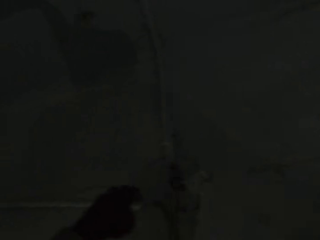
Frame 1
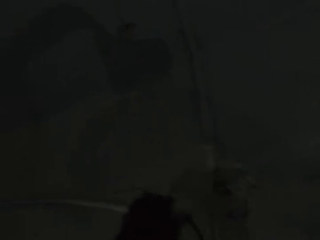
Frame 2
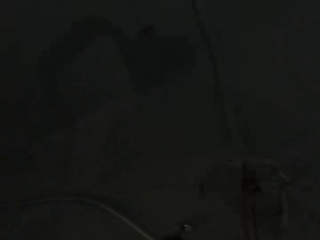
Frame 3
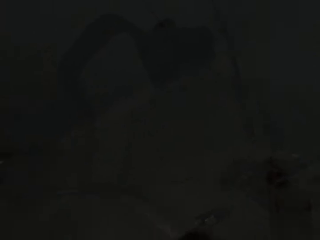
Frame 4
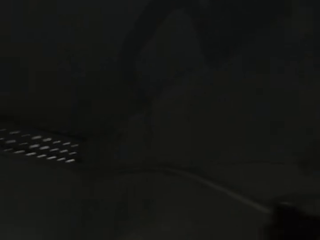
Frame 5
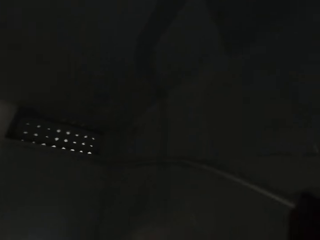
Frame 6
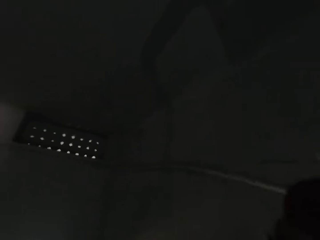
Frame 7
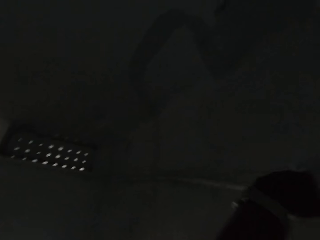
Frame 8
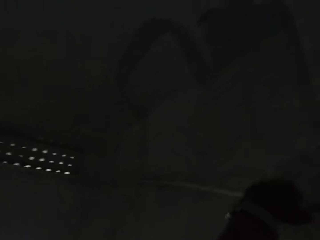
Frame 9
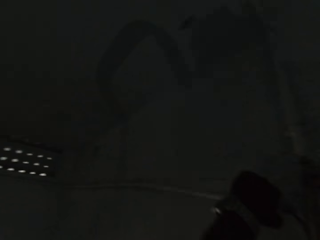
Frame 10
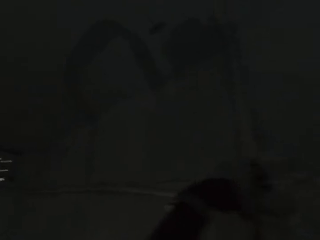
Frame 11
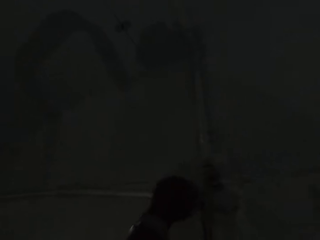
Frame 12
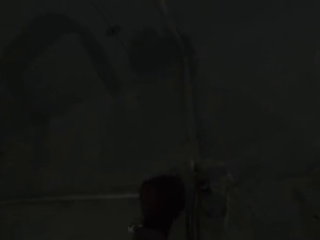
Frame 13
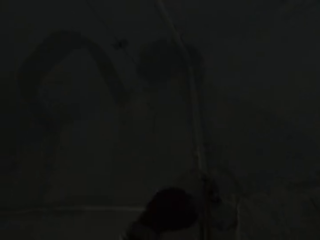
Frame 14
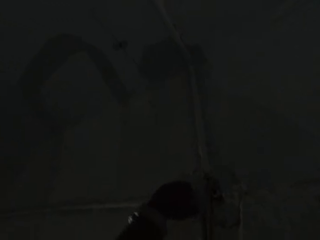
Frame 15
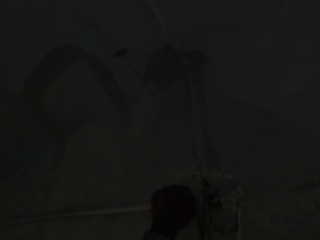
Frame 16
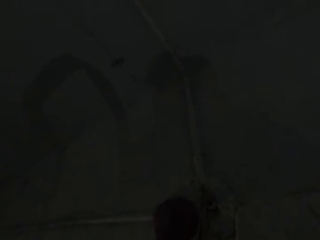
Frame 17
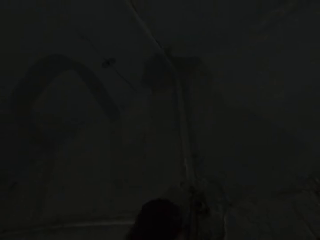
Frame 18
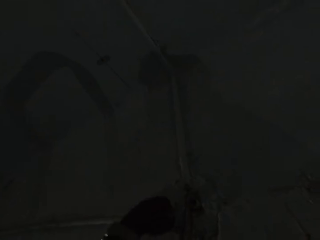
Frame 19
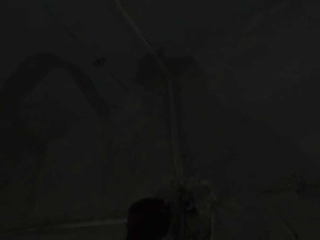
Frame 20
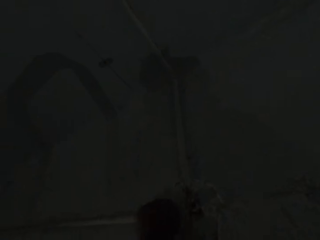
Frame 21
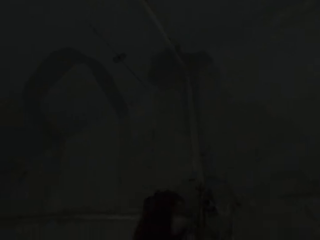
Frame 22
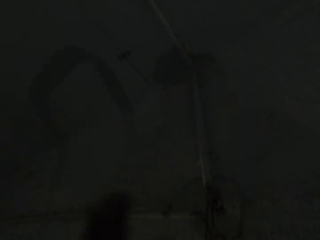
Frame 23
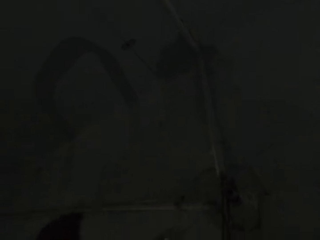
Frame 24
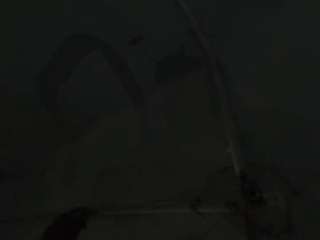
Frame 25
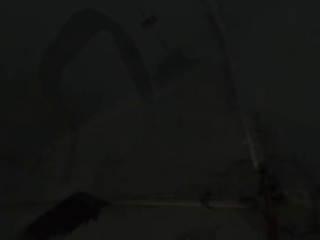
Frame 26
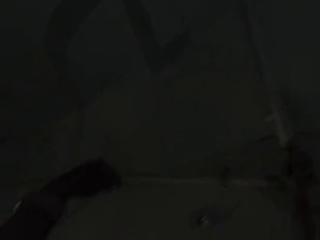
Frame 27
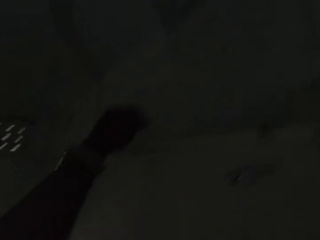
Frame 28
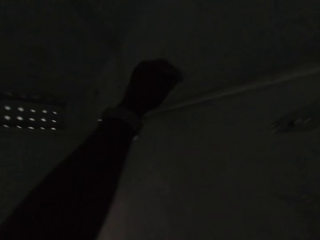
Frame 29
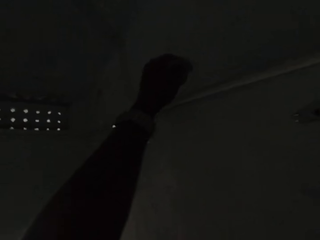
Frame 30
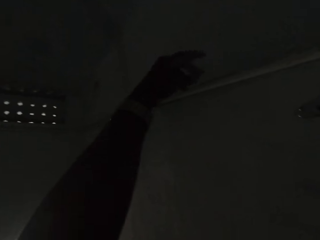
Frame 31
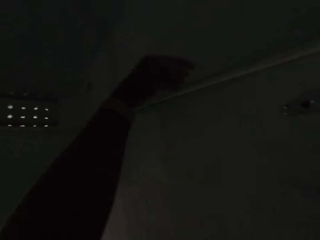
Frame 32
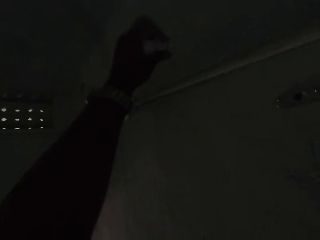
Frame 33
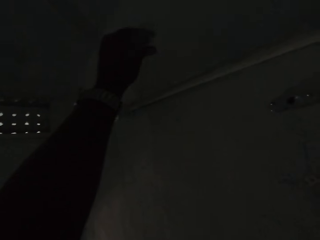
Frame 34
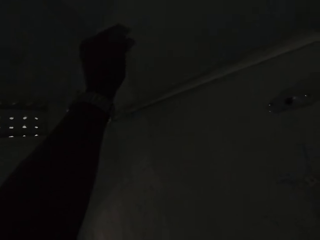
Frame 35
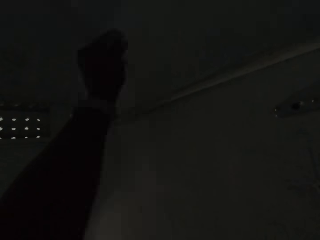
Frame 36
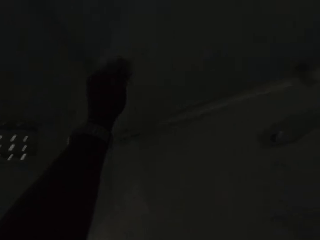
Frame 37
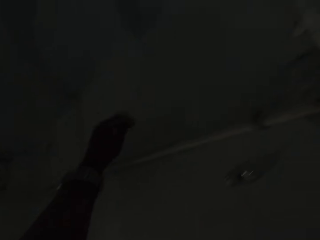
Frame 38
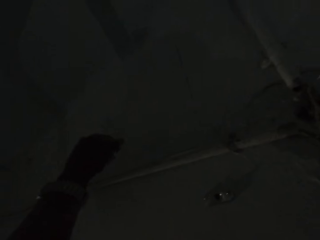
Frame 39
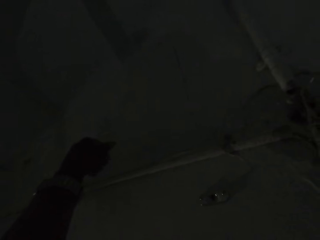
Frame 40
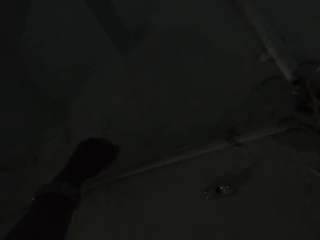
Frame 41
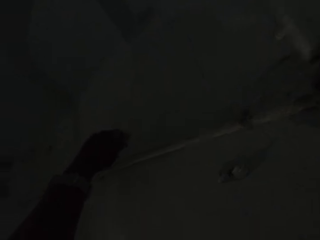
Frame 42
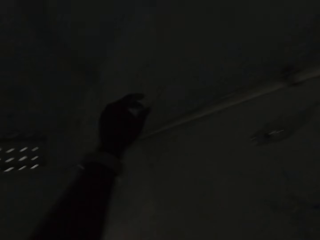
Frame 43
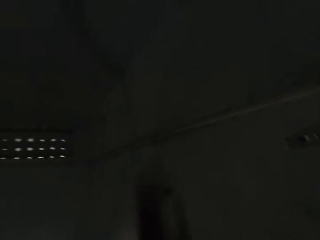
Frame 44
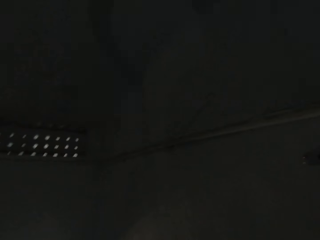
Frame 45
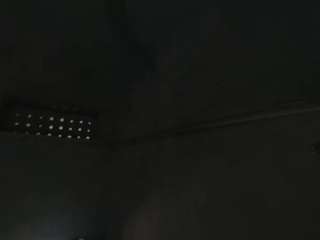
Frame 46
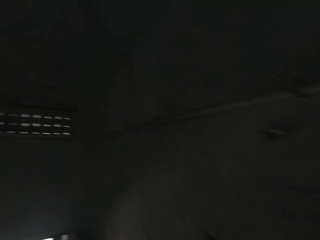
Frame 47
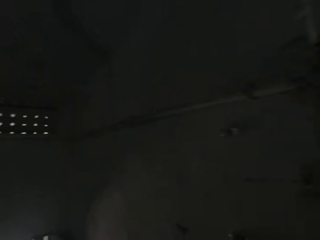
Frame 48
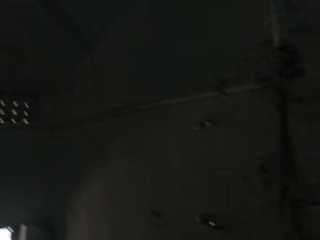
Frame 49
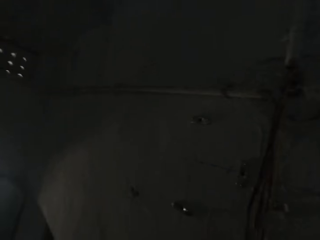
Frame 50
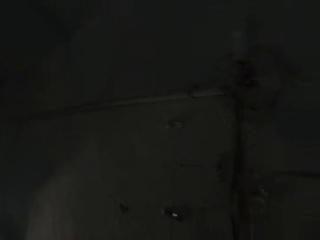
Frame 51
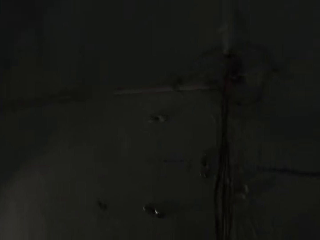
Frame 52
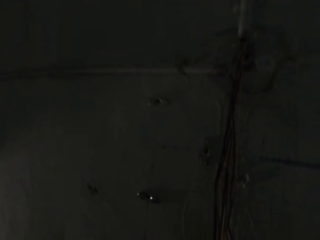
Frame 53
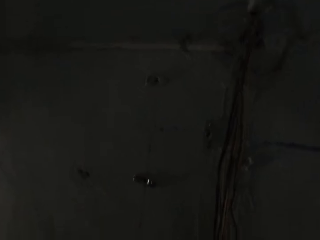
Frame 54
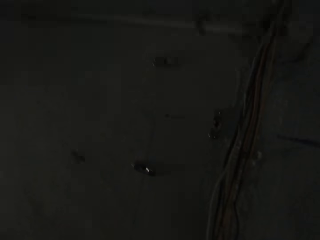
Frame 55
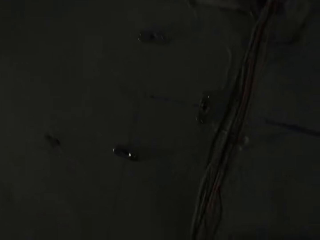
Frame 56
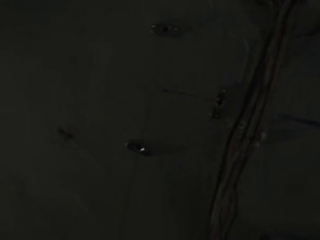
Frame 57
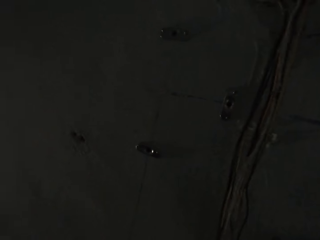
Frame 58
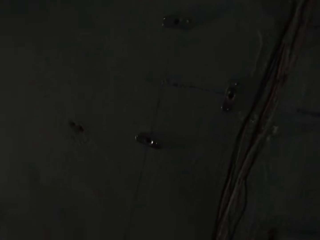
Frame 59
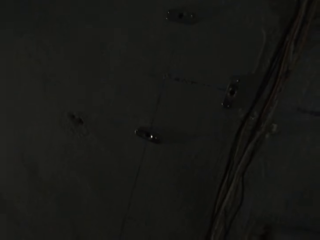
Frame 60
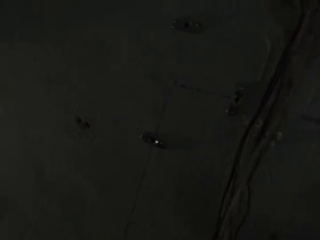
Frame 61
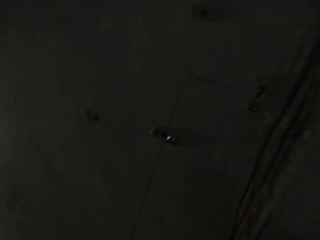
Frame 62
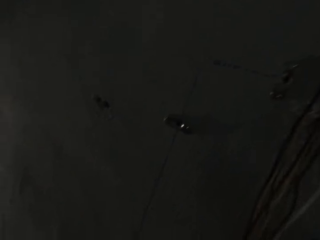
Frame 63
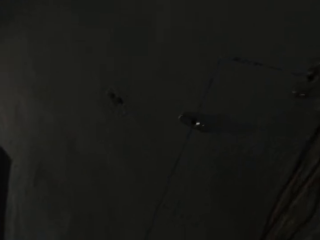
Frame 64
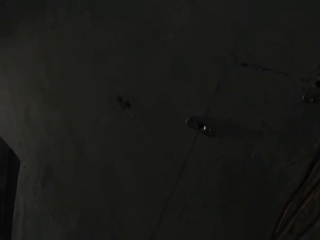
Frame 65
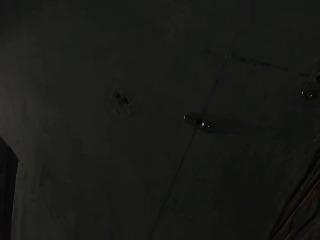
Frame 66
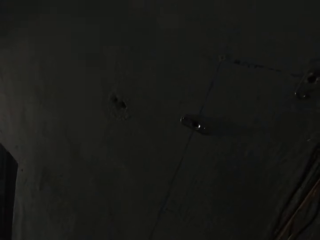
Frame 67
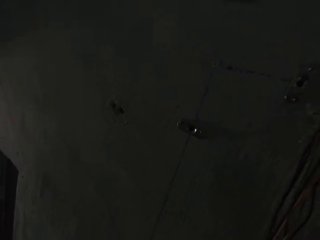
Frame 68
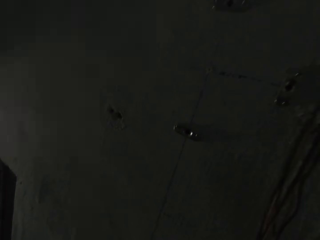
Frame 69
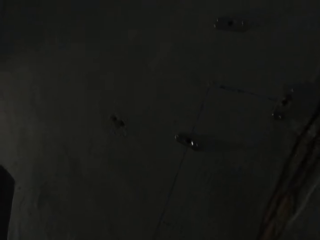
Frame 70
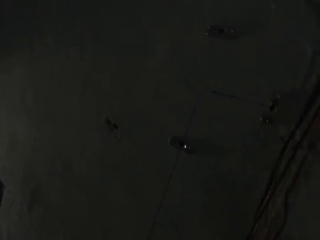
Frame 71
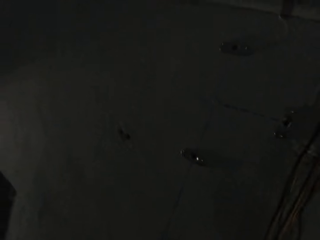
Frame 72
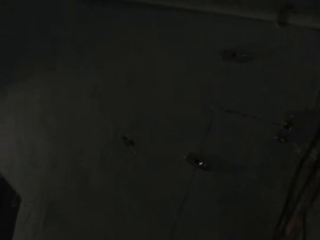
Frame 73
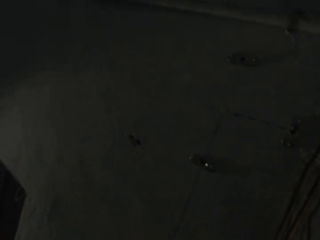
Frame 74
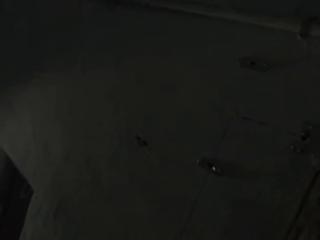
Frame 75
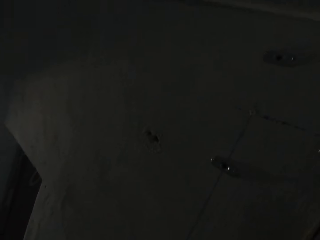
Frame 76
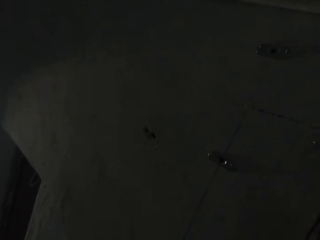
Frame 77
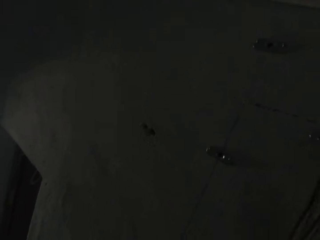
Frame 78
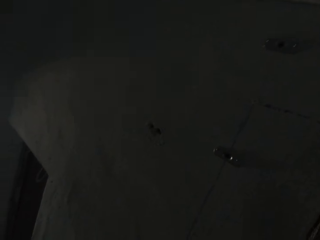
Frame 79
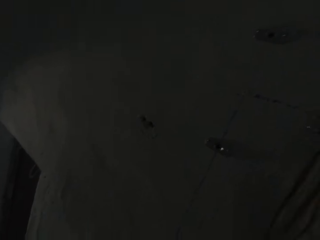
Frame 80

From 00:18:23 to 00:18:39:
The camera wearer drags the conduit pipe on the wall with his left hand. He places the conduit pipe on a nail on the wall with his left hand. He touches the wire on the wall with his left hand. He talks.

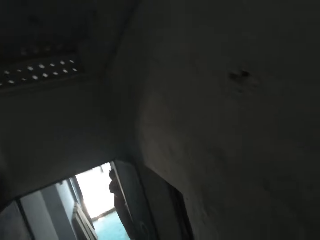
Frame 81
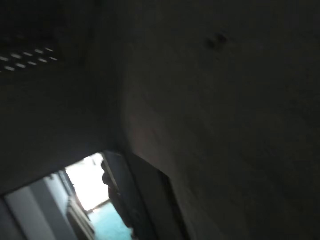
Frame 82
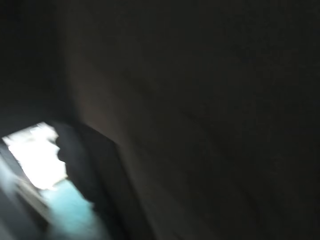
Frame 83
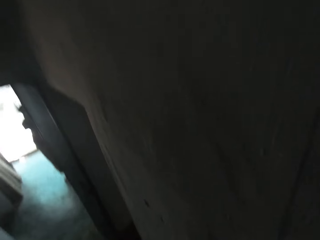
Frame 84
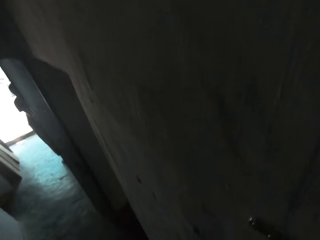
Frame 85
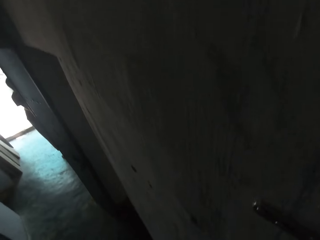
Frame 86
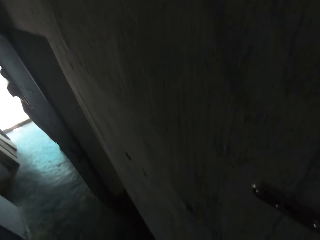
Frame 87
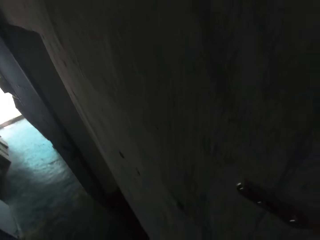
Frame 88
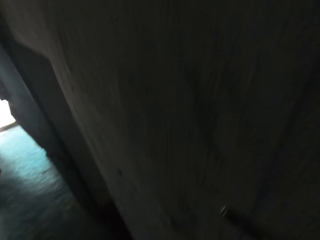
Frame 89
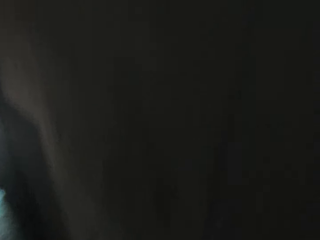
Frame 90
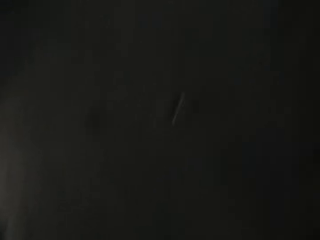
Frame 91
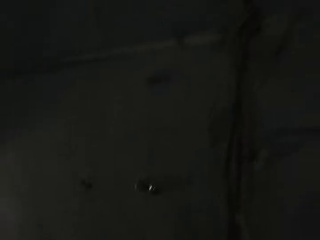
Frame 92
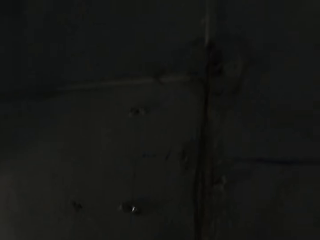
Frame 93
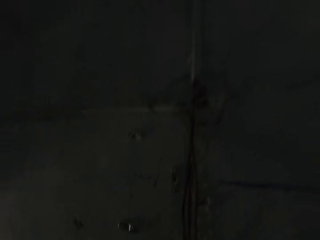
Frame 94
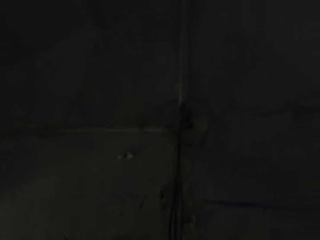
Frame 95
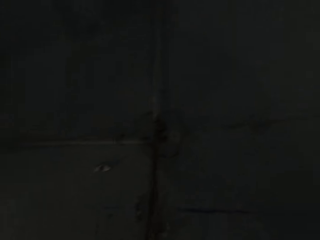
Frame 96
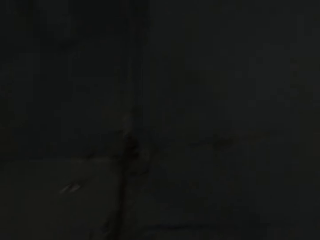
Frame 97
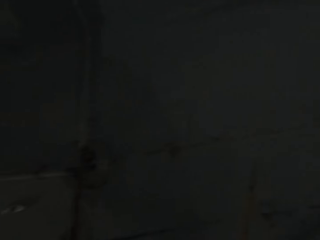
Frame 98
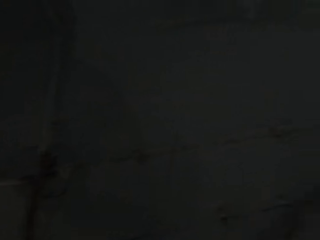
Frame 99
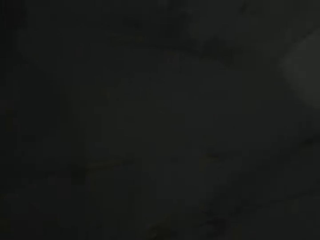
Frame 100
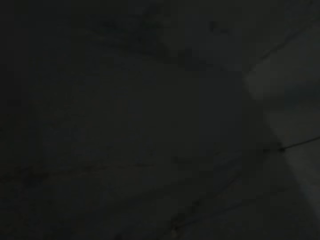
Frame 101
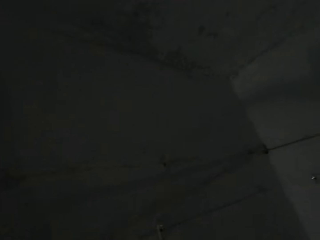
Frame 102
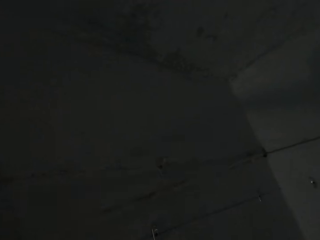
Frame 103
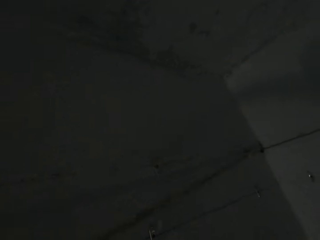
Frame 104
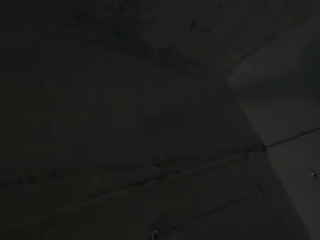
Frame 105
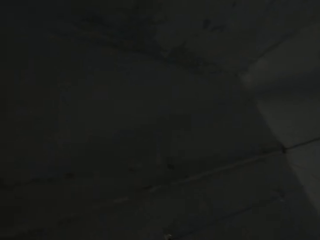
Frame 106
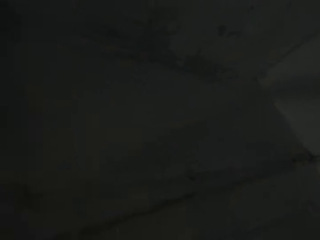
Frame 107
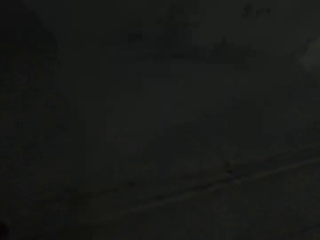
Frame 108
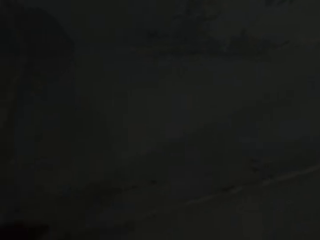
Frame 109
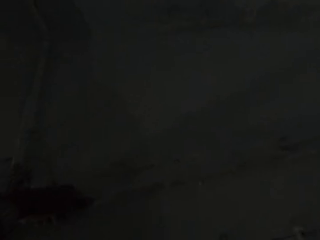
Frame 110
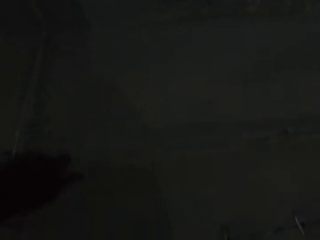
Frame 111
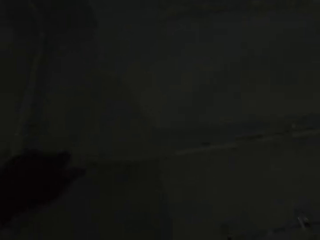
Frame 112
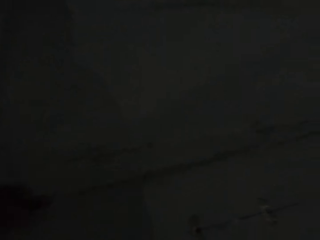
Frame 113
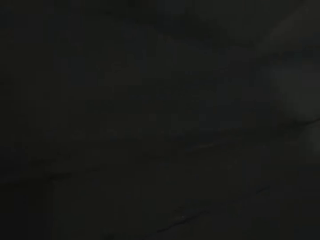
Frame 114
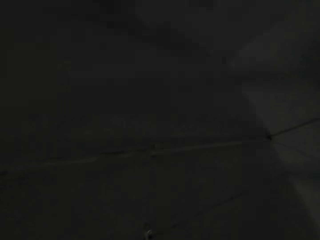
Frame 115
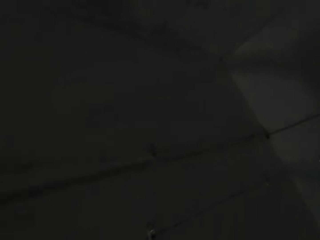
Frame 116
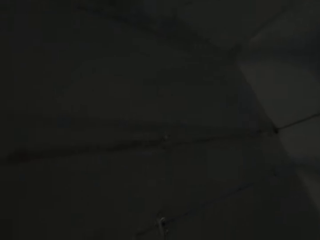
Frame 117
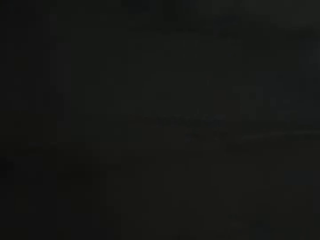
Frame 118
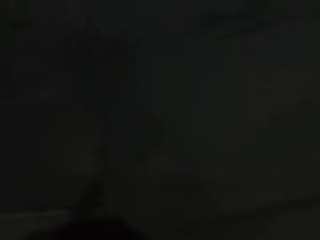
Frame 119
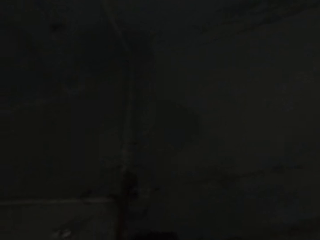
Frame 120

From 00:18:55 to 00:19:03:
The camera wearer fixes the cables on the wall. He drags the conduit pipe on the wall with his right hand.
